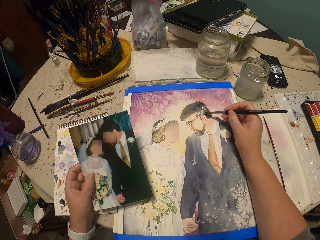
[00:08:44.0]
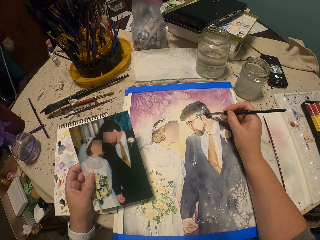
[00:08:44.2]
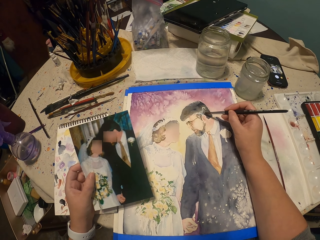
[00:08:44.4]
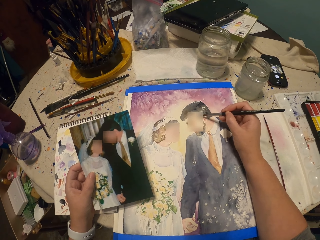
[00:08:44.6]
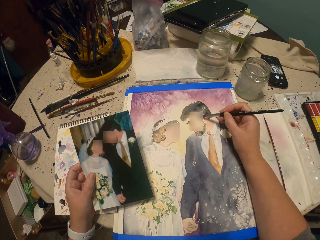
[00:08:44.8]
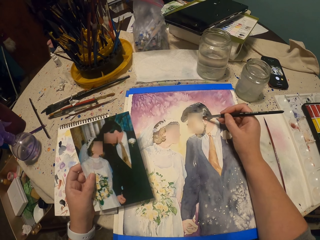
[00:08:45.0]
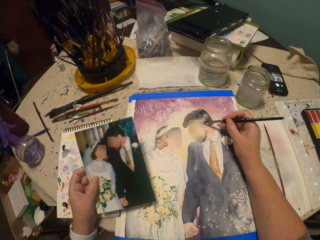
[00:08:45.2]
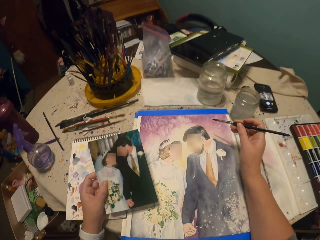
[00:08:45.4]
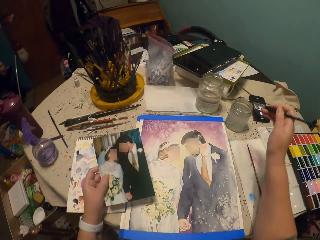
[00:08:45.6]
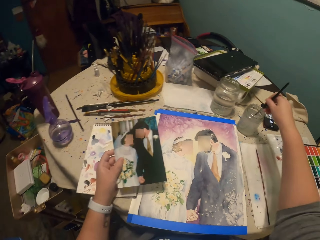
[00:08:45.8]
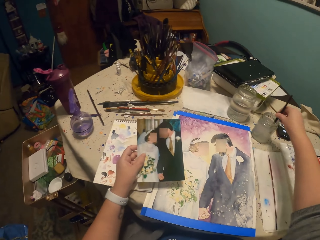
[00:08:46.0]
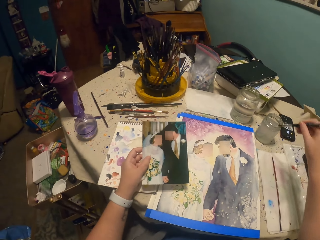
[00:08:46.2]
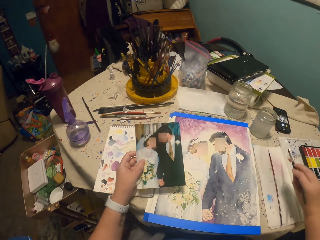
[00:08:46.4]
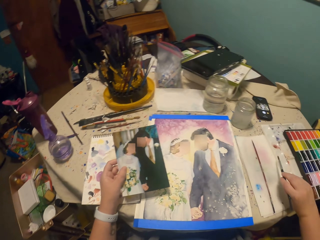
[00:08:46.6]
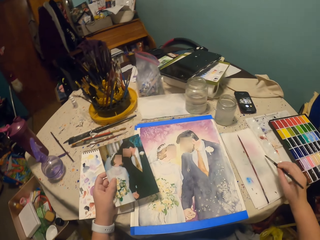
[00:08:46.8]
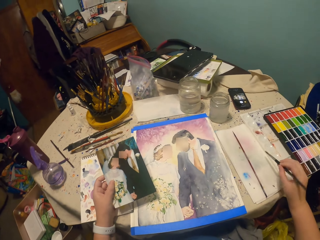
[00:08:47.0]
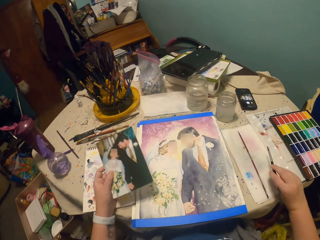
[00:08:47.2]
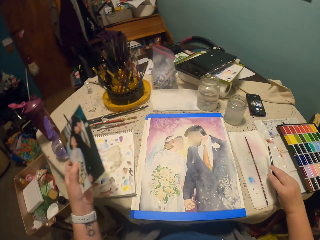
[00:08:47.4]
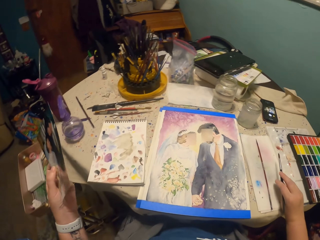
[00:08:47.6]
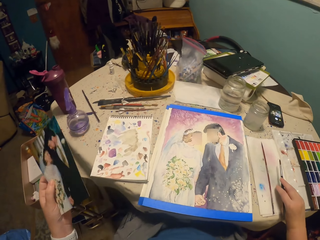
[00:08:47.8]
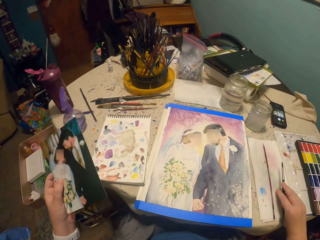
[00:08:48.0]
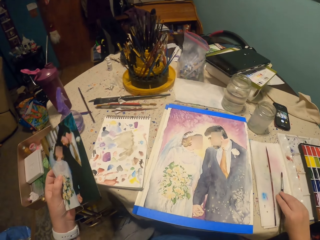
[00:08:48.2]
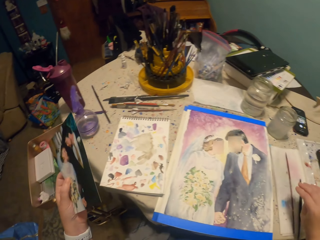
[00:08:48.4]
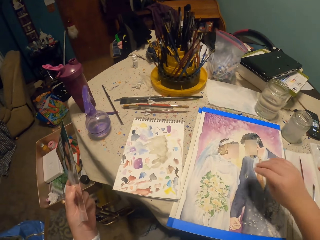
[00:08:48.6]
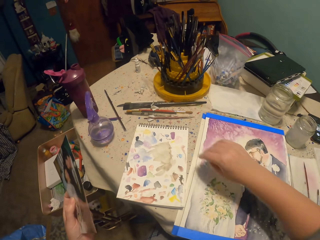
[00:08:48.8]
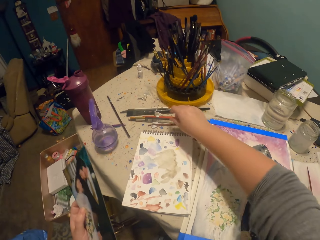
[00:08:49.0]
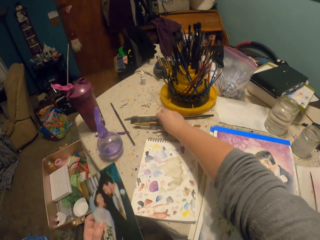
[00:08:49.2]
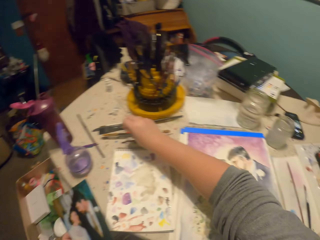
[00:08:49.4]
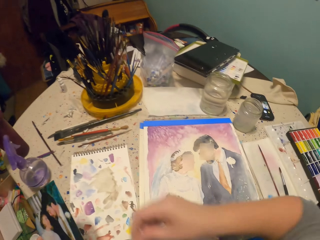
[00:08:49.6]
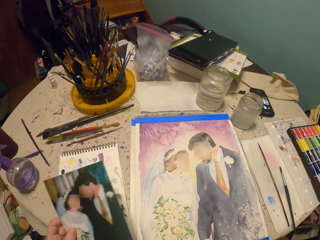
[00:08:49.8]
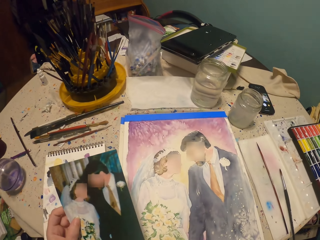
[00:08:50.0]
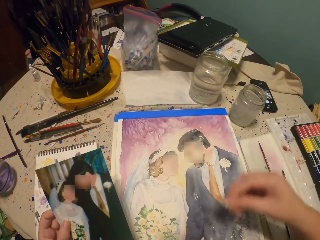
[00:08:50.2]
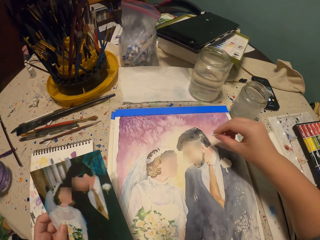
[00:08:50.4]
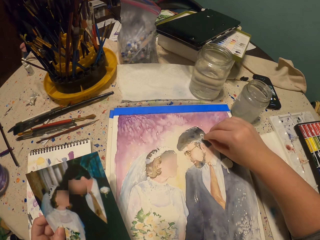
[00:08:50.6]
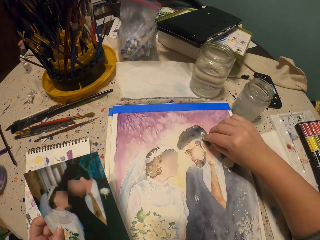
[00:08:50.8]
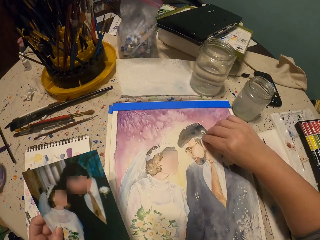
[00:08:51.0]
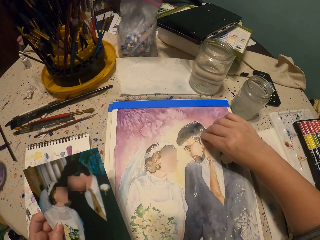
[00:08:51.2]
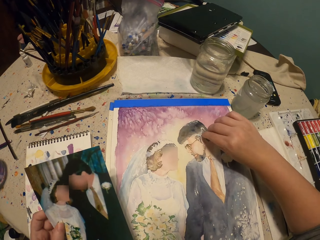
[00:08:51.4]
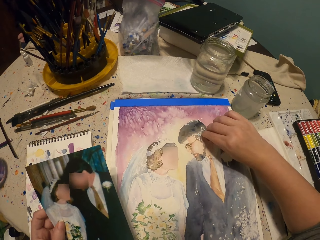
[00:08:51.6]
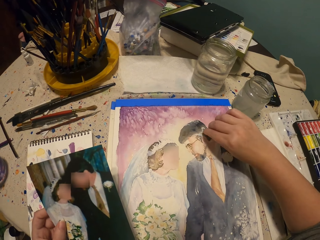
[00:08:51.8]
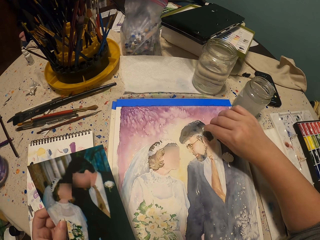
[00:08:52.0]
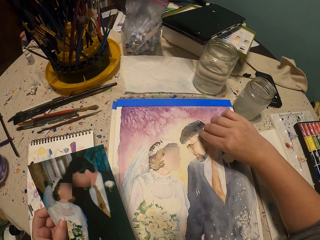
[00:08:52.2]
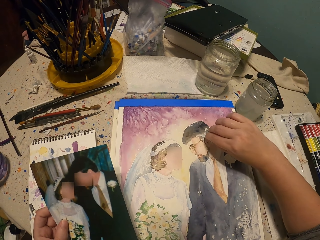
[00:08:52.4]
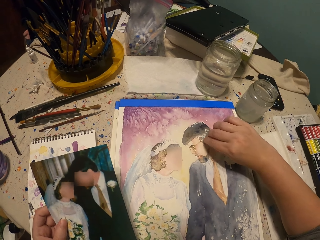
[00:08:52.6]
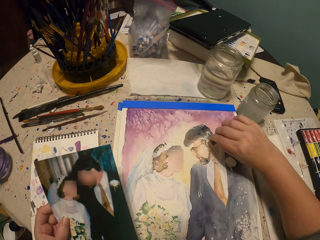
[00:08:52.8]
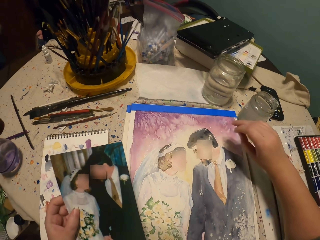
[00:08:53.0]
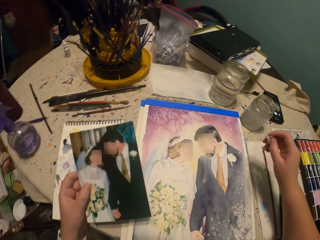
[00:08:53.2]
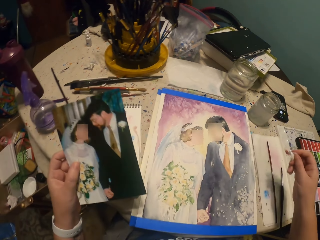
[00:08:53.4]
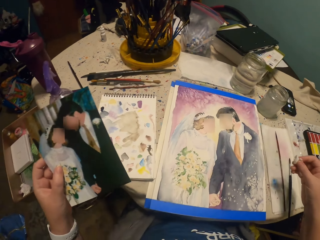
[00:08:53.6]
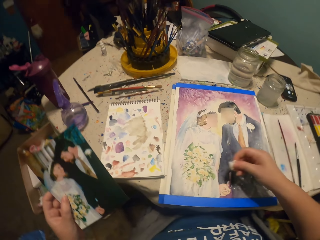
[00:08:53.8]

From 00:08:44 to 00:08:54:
The camera wearer dips the painting brush into the water. They rub the brush on the paper. They move their hand. They look at the decoration. They pick up the piece of paper, hold the piece of paper and wipe the decoration. They move their hand.

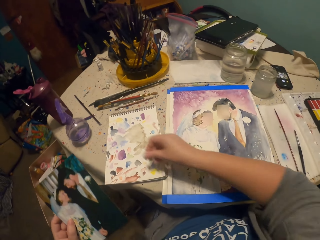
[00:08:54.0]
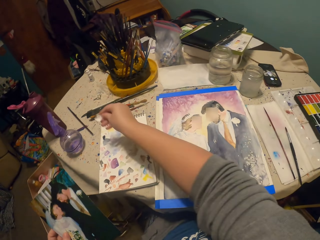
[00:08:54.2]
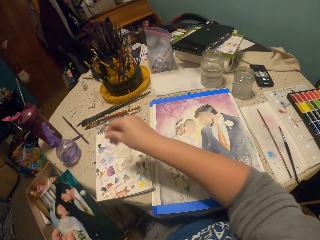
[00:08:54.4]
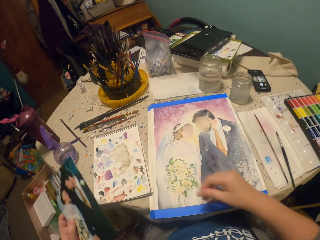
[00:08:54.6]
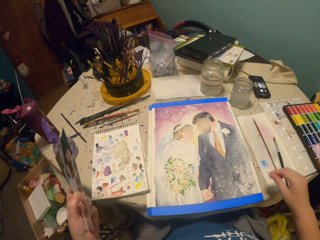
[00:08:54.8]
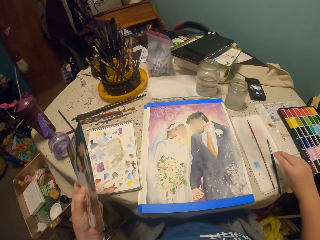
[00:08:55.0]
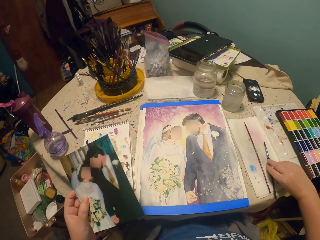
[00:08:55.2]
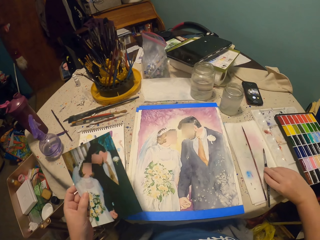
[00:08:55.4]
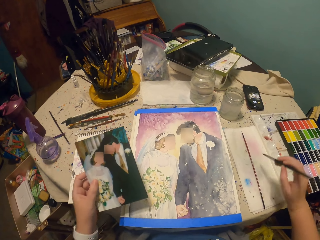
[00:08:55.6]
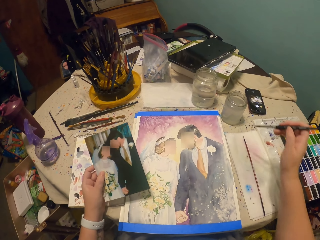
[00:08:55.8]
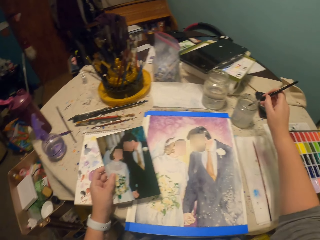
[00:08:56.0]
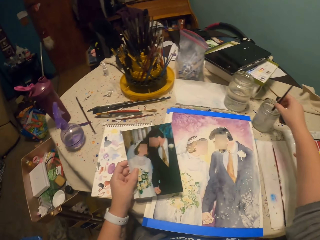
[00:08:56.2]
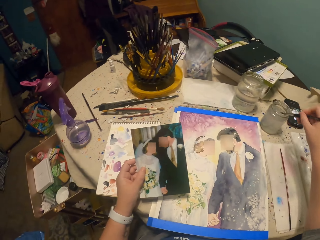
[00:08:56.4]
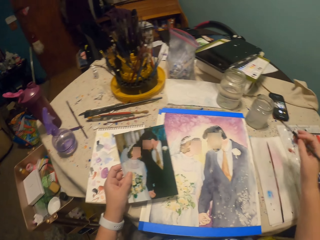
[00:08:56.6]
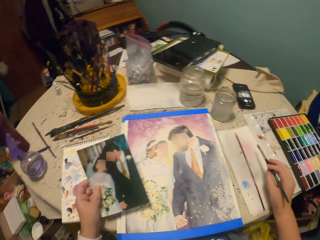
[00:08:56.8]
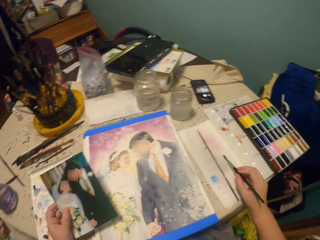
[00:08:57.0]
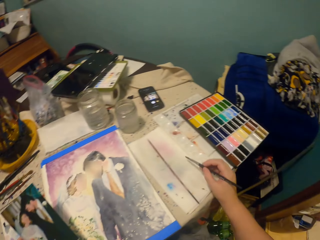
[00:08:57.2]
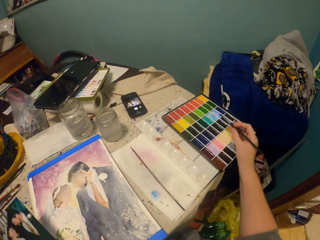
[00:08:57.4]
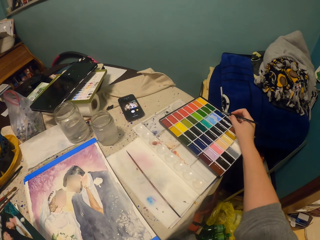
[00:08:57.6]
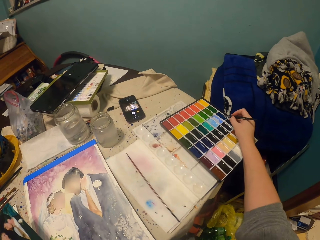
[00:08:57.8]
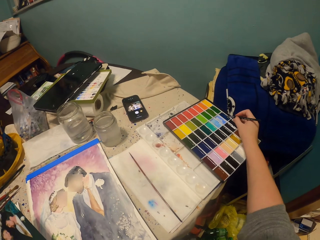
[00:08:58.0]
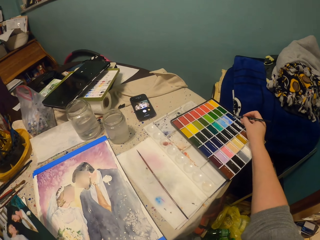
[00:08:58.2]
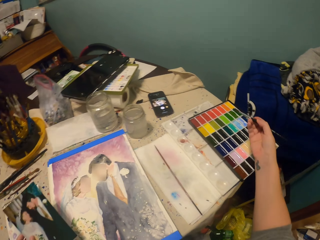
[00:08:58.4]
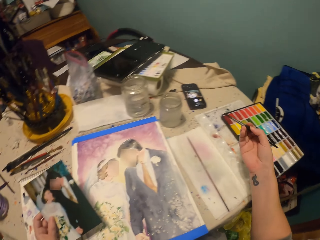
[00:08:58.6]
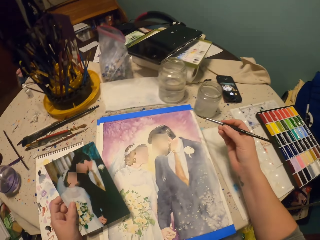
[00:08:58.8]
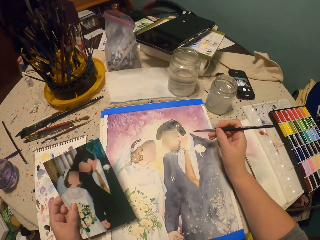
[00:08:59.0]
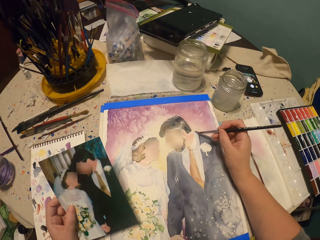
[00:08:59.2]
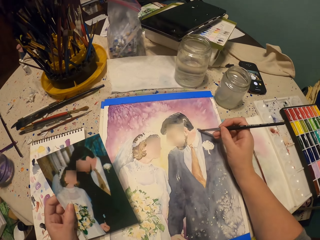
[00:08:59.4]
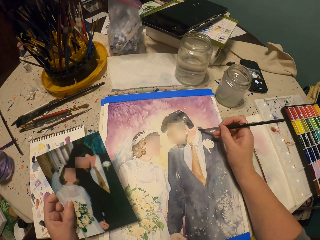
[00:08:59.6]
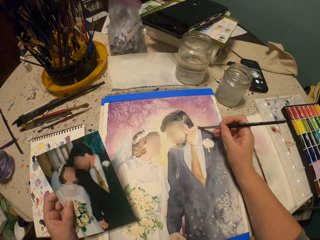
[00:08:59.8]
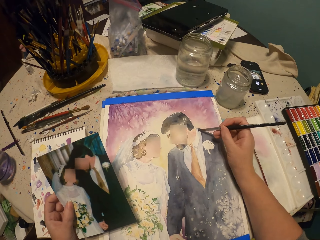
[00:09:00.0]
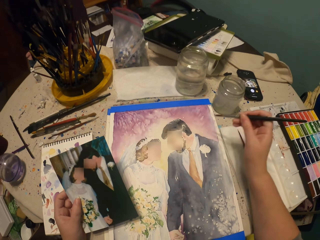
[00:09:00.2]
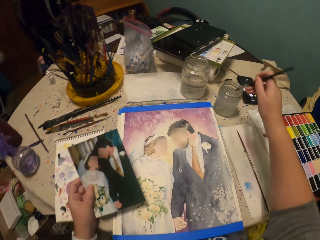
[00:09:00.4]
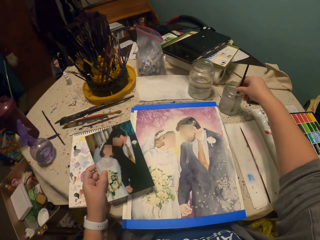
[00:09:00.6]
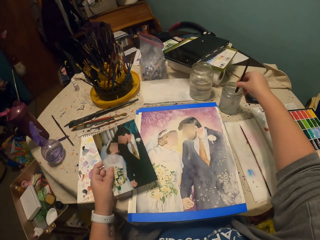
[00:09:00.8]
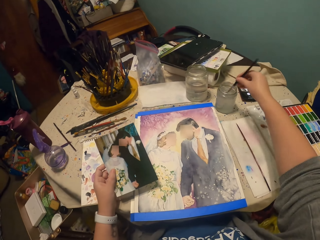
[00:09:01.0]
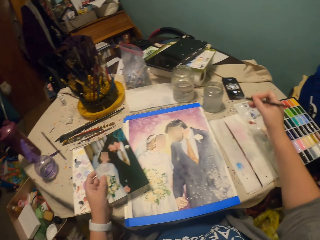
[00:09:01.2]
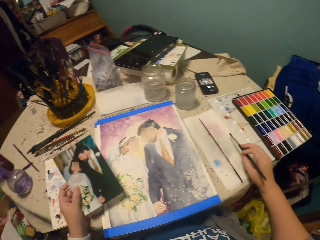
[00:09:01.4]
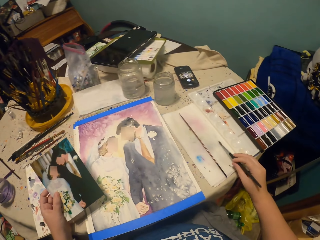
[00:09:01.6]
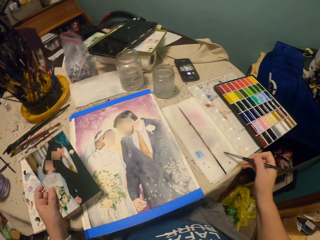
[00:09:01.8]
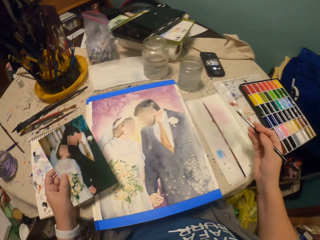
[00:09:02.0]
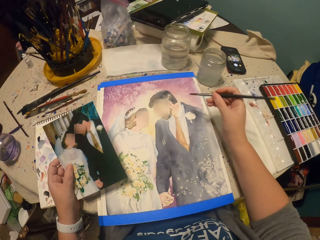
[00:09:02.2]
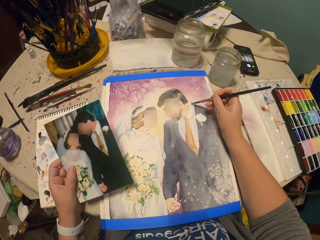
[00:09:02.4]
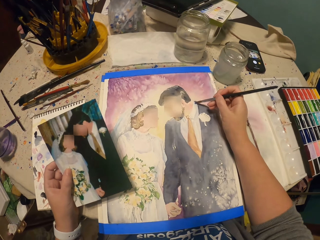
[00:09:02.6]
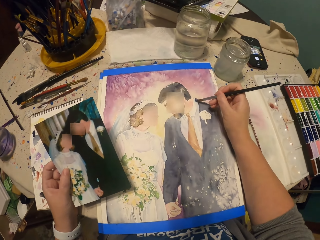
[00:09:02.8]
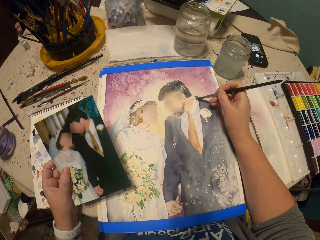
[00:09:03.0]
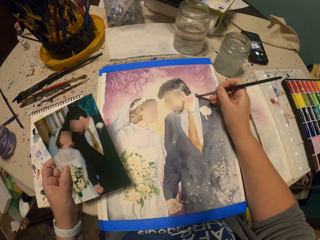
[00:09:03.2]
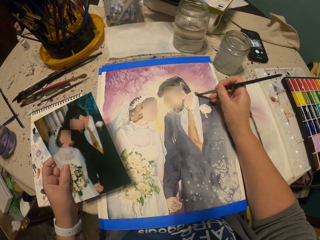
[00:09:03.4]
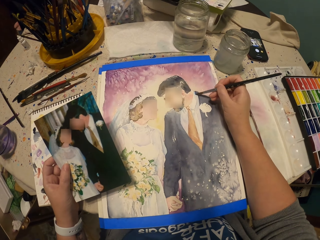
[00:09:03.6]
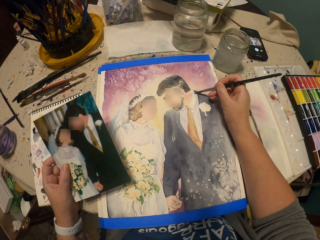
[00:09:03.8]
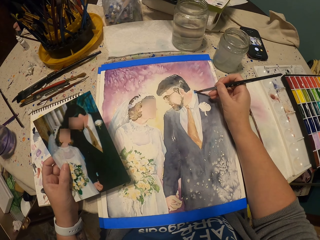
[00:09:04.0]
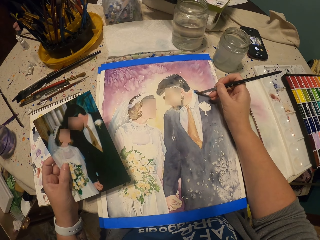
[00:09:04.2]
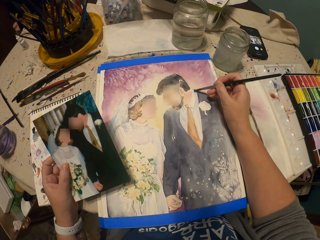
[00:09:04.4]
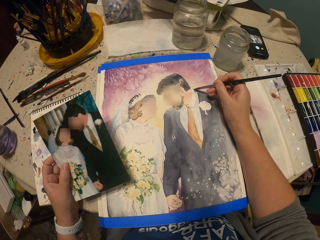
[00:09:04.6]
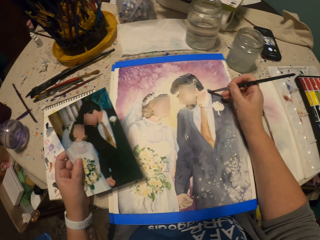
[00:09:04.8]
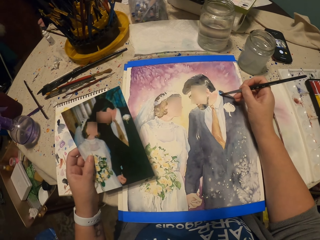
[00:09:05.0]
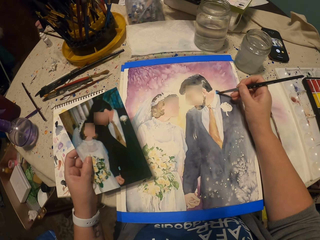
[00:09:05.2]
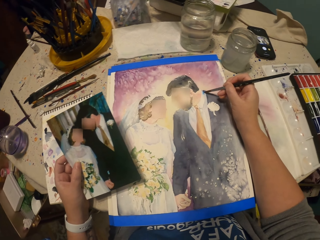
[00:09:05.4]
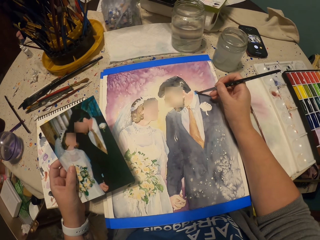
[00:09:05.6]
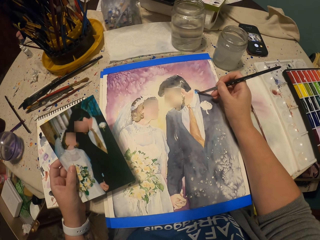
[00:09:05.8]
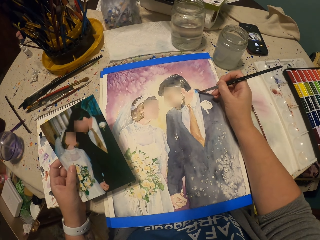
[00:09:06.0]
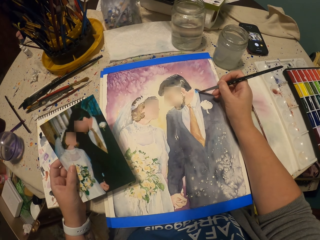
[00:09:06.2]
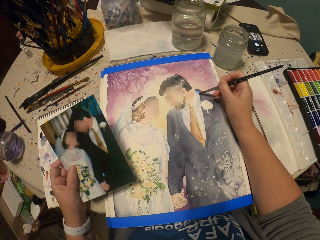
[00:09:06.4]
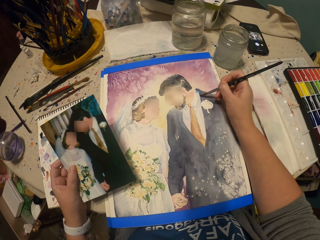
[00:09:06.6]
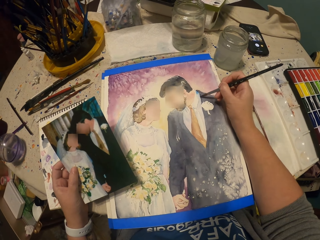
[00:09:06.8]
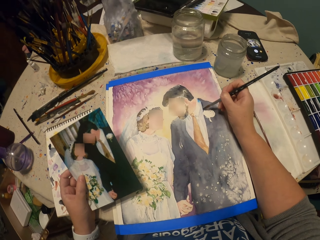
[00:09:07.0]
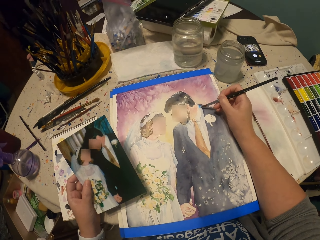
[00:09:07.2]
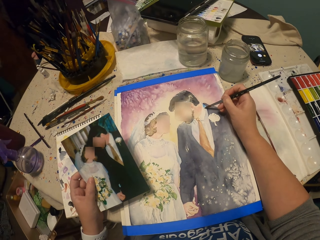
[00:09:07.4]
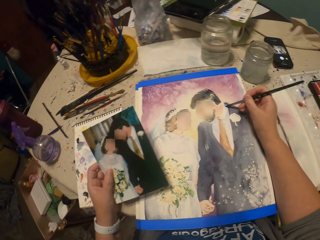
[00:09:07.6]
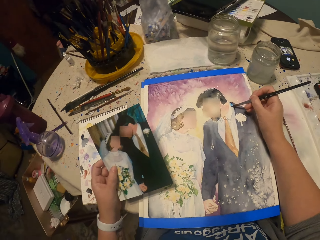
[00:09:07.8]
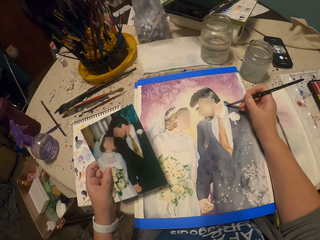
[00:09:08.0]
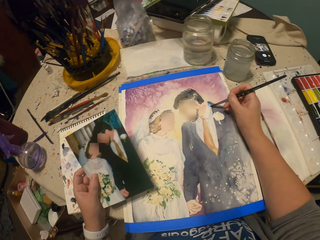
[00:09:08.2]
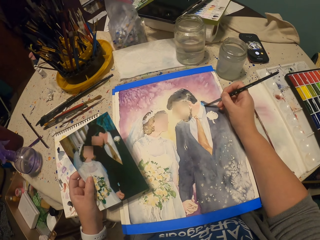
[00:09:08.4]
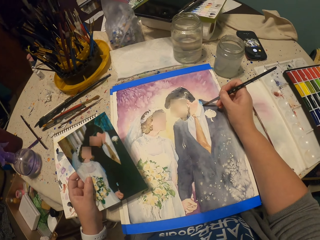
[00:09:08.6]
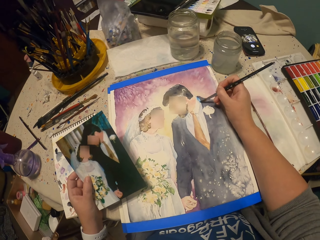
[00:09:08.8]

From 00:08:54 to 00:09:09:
The camera wearer holds the piece of paper. They throw the piece of tissue paper on the table. They hold the painting brush. They pick up the brush. They dip the painting brush into the water. They apply the paint on the brush. They paint the decoration using the painting brush. They dip the painting brush into the water. They rub the brush on the paper. They paint the decoration using the painting brush.